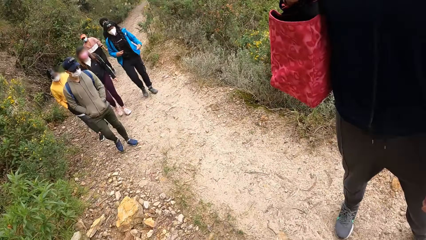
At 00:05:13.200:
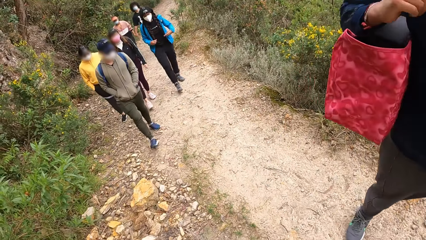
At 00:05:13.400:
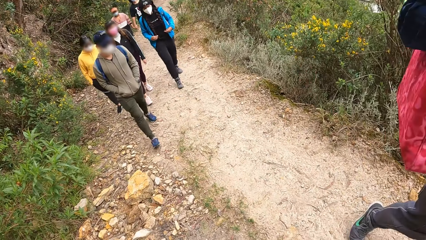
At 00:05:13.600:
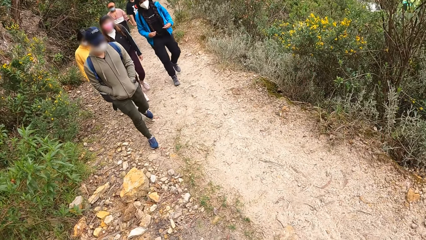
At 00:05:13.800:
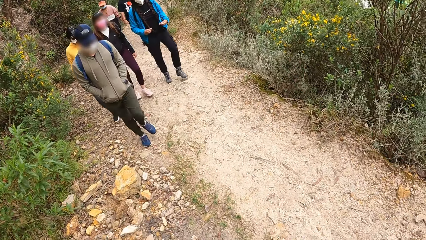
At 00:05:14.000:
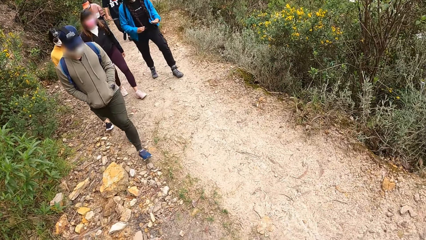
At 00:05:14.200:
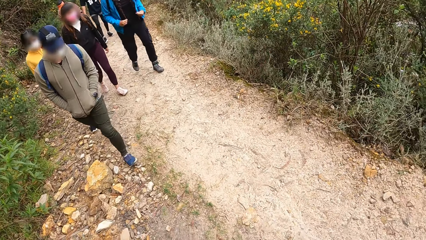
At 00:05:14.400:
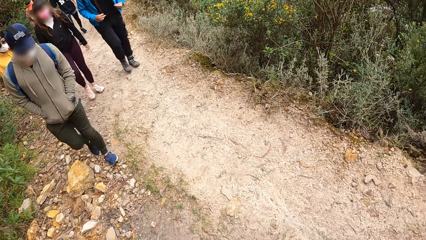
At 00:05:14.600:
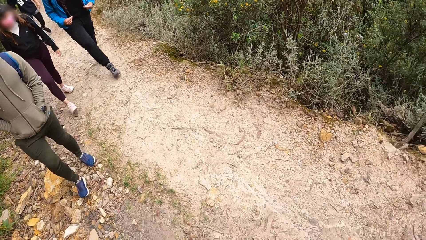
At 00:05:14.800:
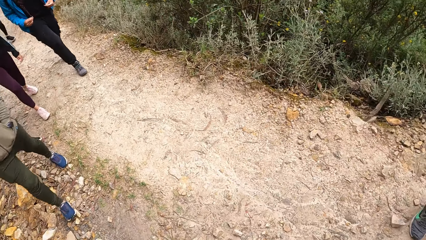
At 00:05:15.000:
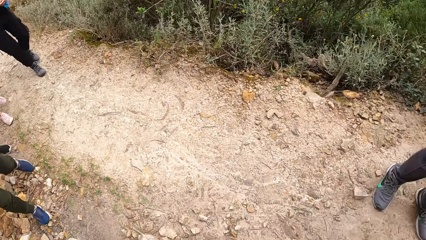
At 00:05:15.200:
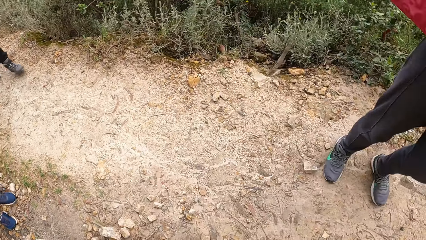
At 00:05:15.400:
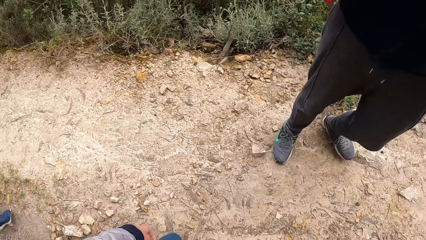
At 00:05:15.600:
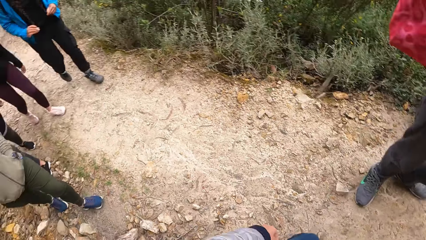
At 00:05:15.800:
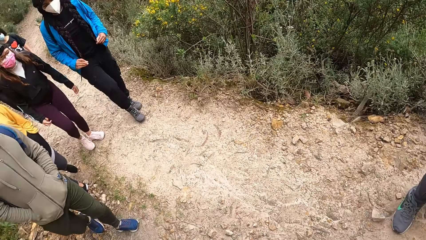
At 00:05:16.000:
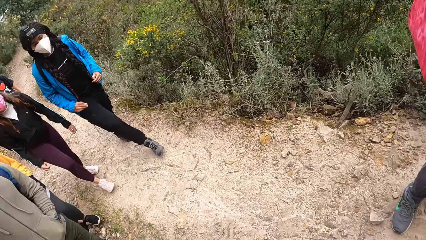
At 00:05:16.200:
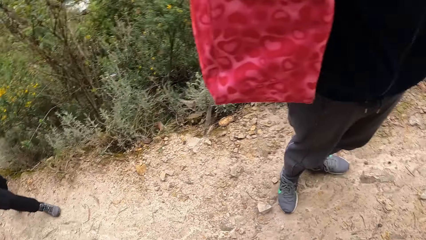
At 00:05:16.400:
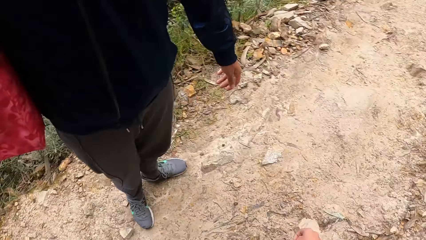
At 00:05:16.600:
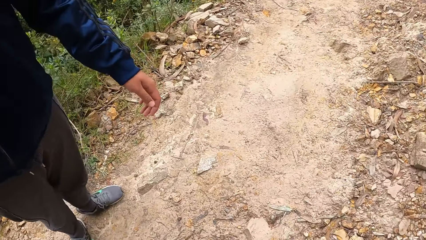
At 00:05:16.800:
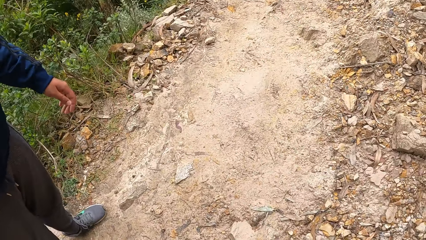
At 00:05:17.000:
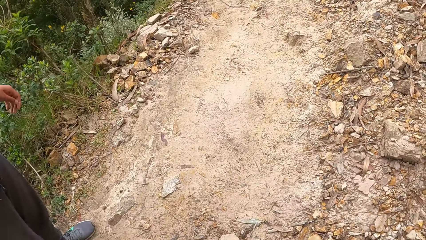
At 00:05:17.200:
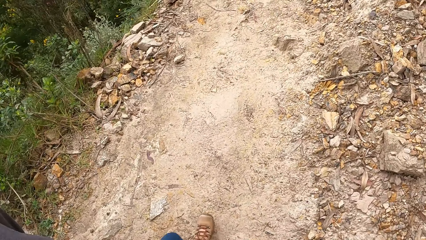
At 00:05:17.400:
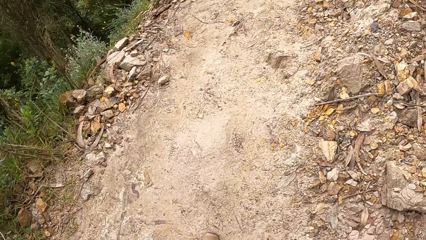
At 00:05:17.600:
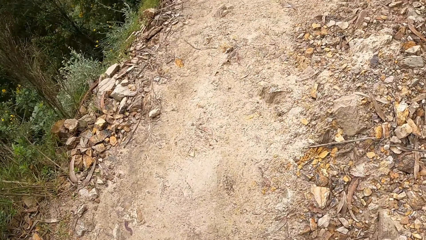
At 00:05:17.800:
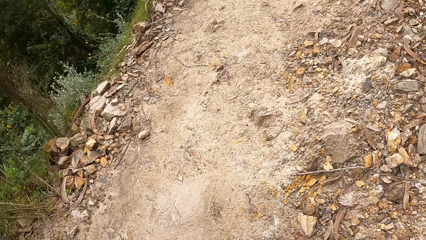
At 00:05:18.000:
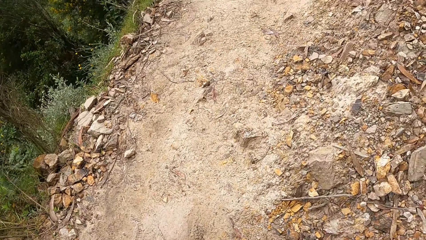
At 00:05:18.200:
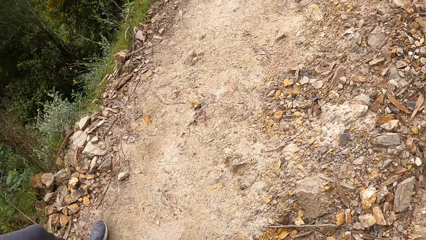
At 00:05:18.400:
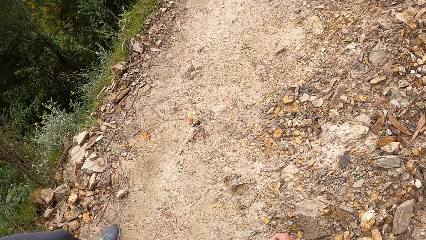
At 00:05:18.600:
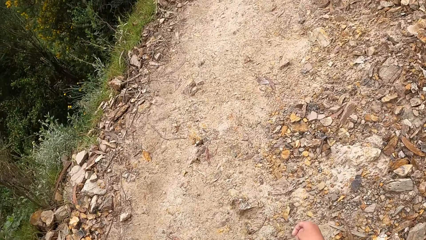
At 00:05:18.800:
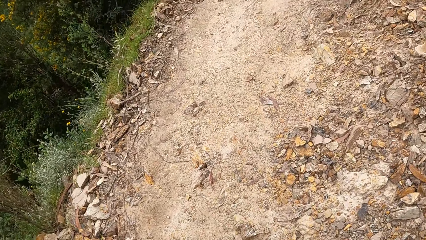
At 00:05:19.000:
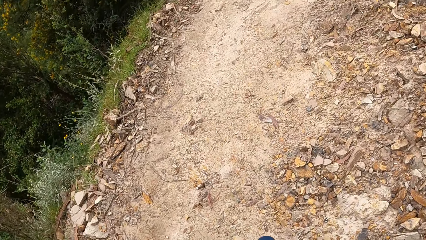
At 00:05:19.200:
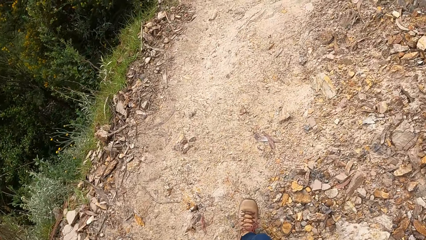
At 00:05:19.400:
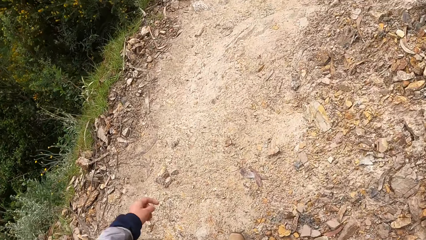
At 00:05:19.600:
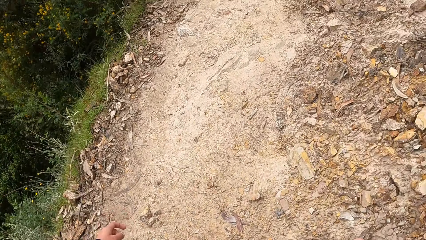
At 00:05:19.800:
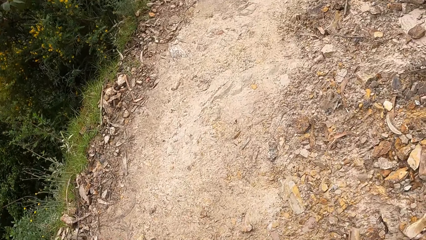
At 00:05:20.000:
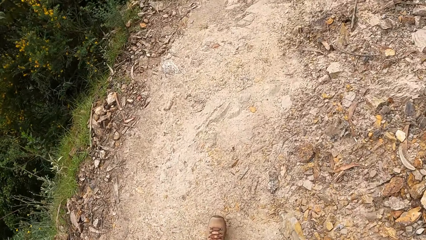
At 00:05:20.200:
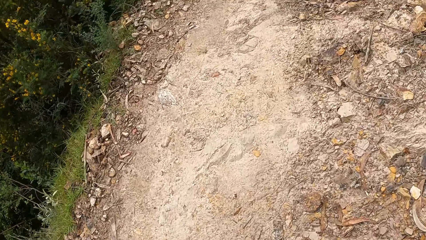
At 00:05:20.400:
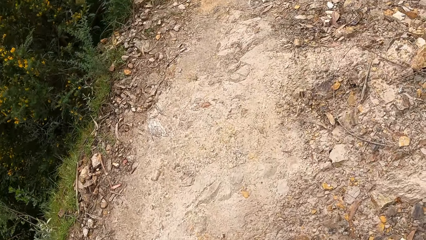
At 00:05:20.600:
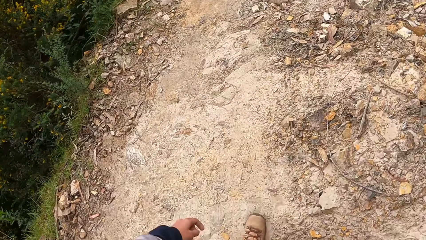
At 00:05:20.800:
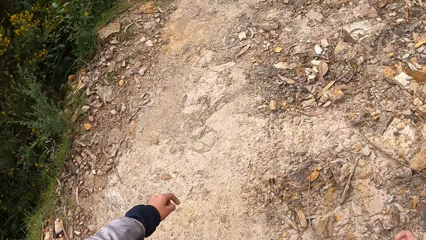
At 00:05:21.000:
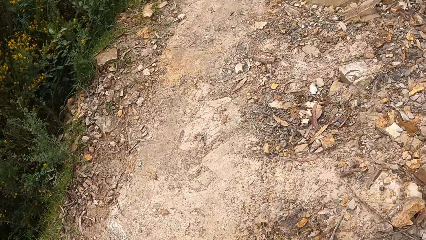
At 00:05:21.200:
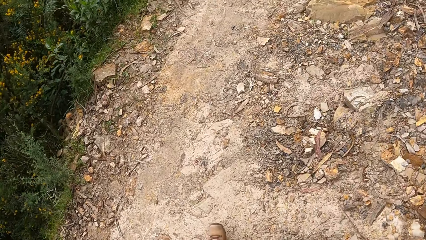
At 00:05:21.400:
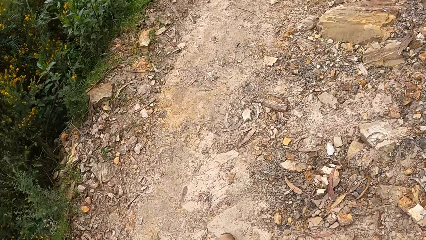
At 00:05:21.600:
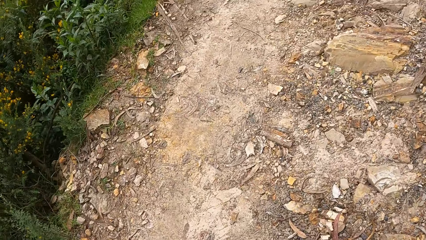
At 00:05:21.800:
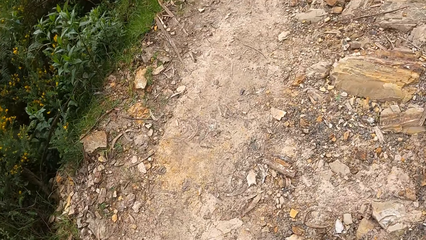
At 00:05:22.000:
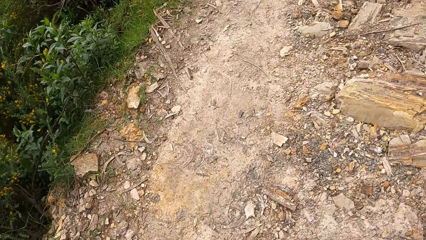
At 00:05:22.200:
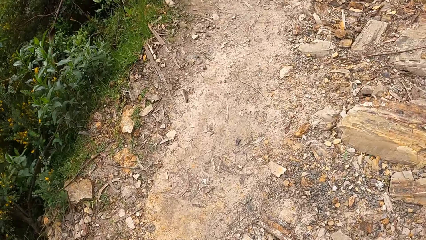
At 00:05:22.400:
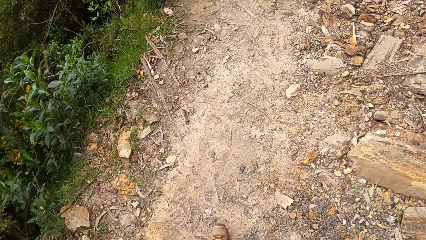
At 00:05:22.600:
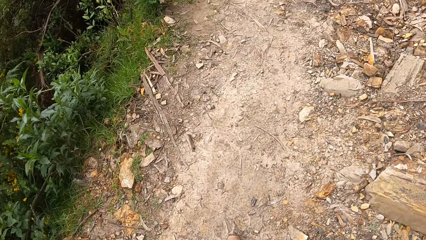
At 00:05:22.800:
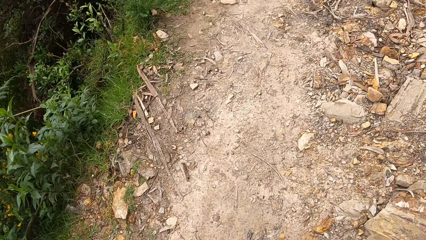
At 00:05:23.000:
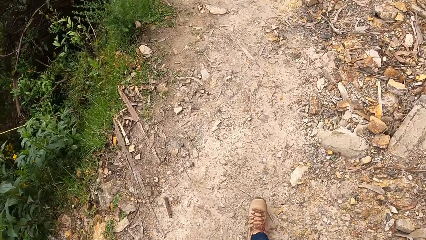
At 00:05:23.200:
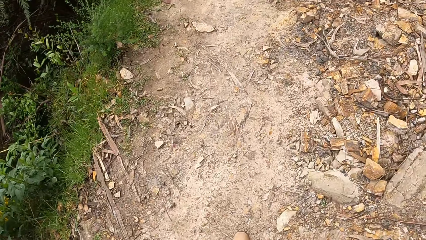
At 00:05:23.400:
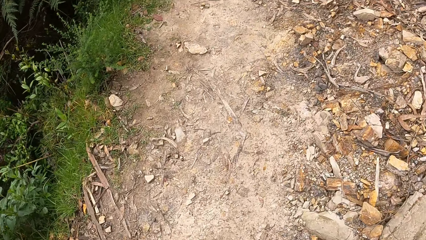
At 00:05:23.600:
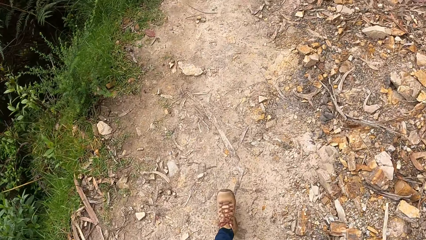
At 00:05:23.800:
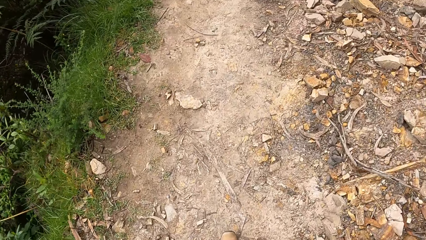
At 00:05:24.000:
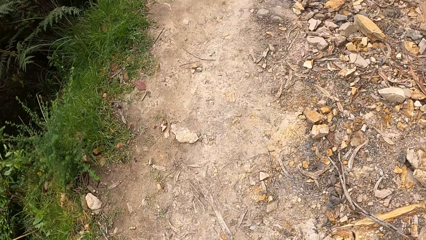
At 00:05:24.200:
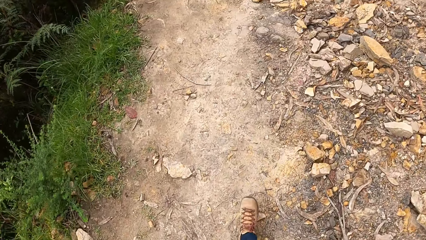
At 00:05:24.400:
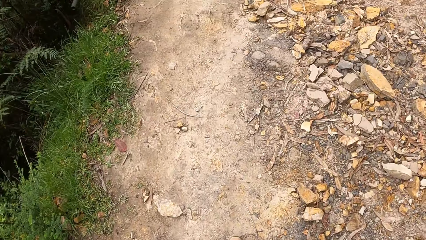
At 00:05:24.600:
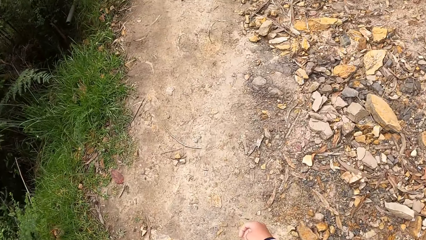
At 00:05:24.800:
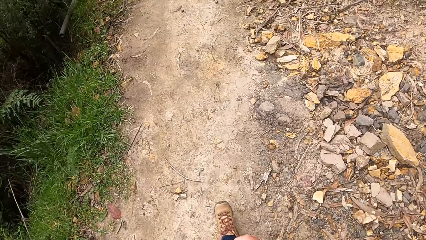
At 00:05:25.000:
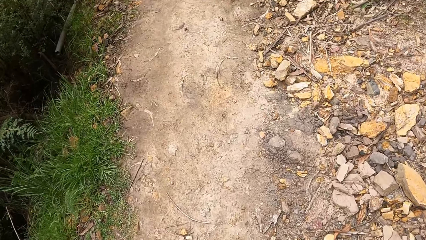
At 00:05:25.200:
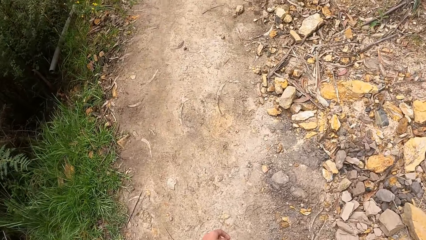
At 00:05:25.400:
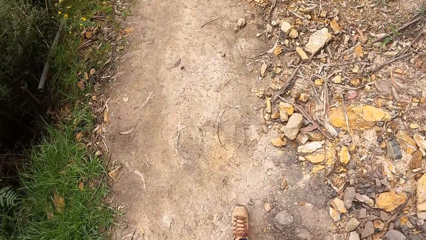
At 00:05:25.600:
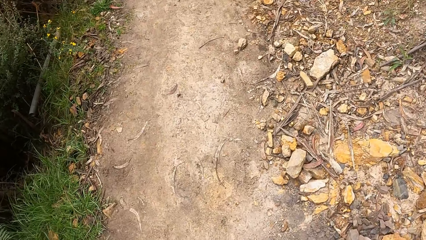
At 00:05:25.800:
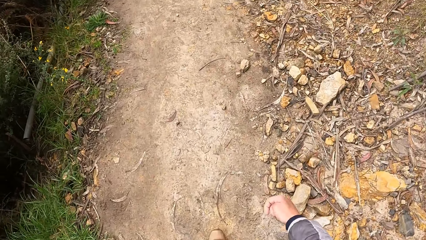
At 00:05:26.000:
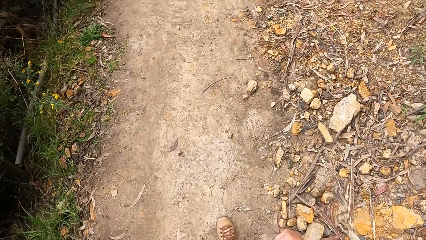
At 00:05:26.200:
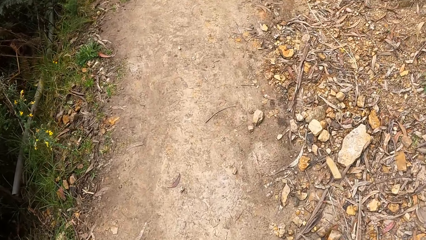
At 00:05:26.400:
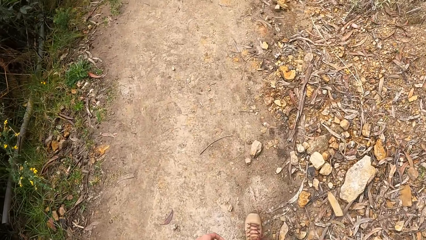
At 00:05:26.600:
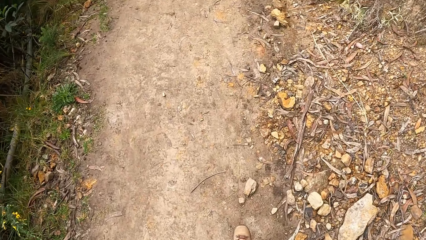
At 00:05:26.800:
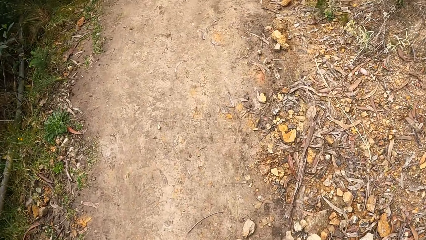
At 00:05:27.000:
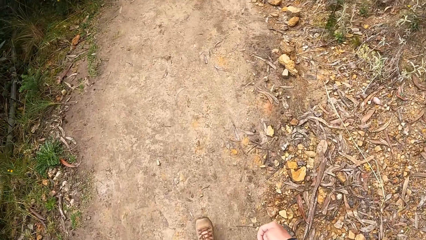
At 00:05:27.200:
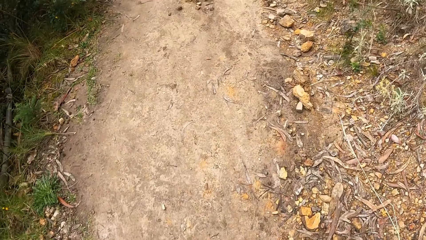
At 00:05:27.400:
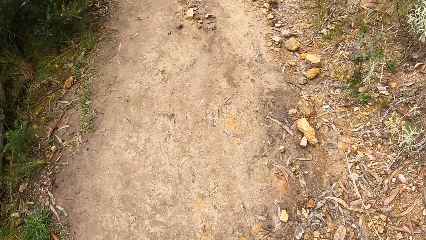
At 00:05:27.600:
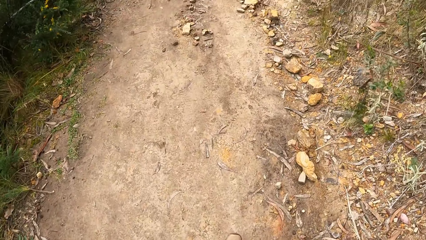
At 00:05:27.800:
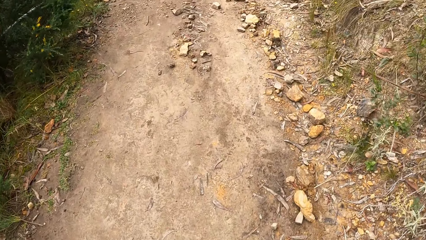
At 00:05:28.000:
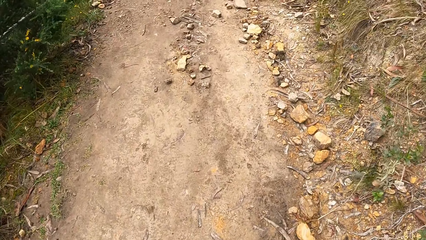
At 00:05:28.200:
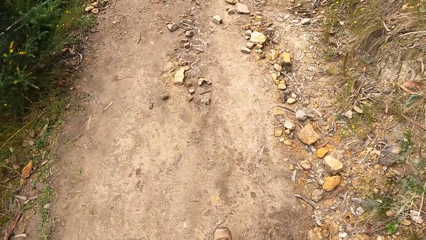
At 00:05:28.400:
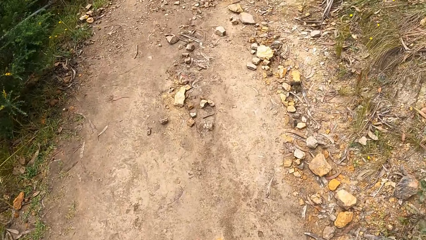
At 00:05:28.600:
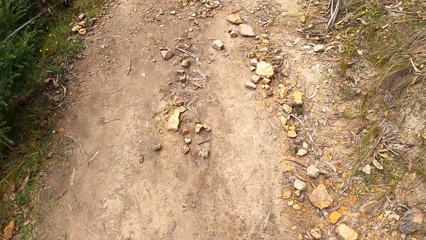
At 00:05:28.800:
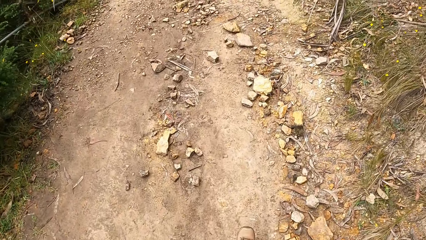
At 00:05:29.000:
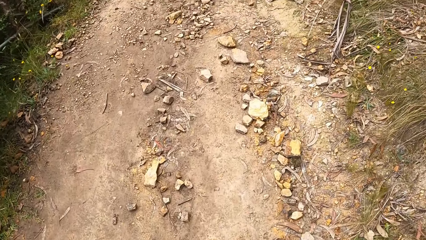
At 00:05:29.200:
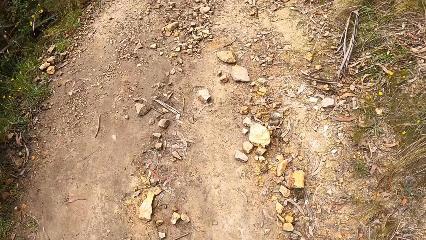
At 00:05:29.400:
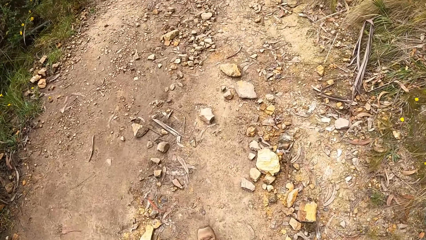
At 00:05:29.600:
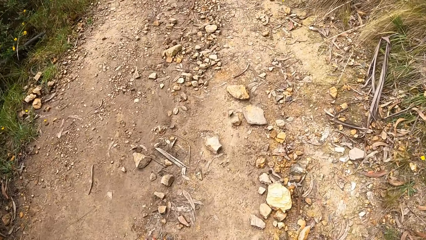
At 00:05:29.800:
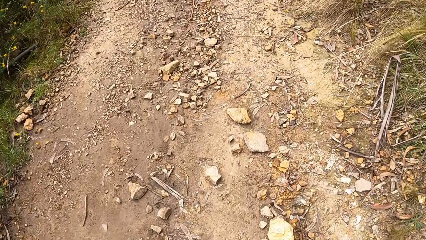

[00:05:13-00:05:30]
The camera wearer looks around. A woman walks. Another woman walks. A man walks. Another man walks. Another woman walks. Another woman walks. Another woman walks. The camera wearer looks forward. They walk.
